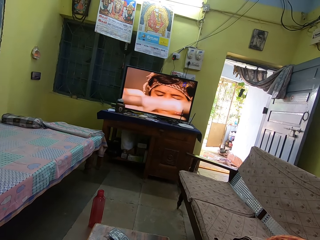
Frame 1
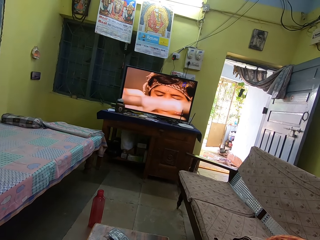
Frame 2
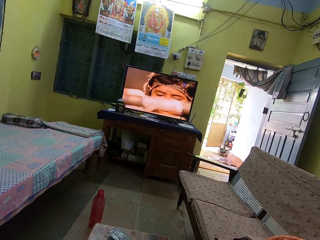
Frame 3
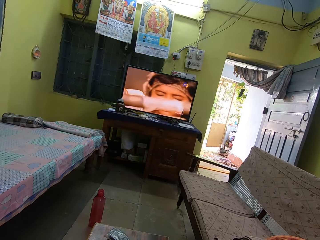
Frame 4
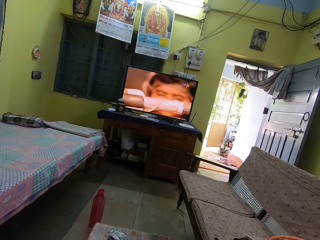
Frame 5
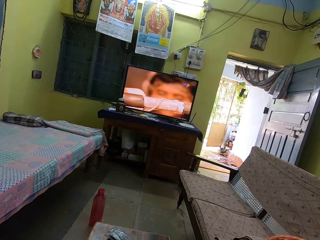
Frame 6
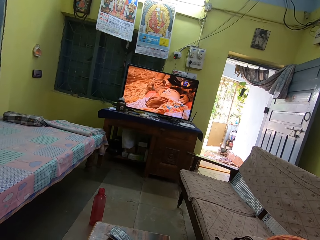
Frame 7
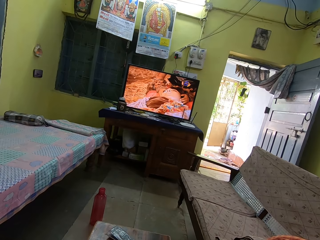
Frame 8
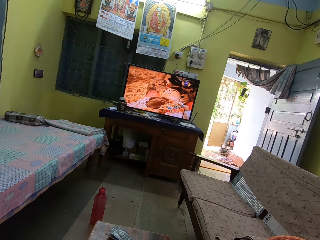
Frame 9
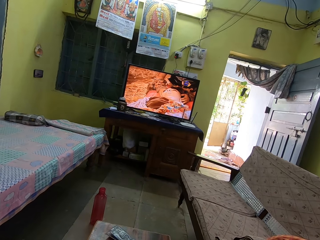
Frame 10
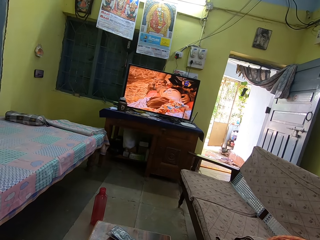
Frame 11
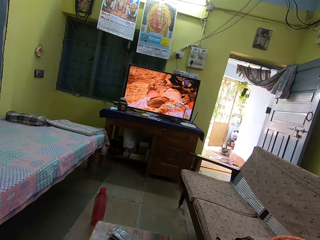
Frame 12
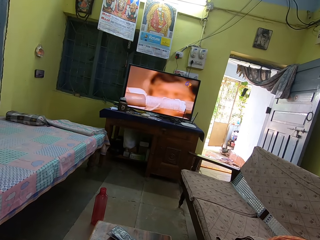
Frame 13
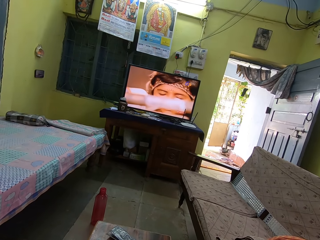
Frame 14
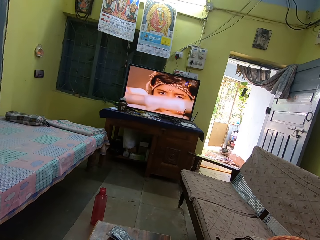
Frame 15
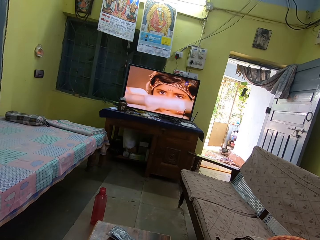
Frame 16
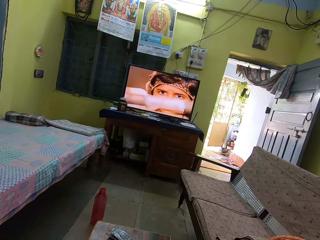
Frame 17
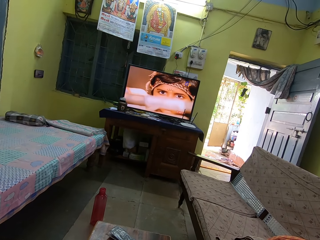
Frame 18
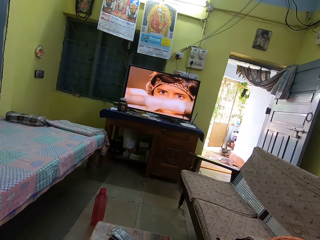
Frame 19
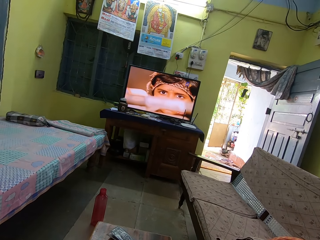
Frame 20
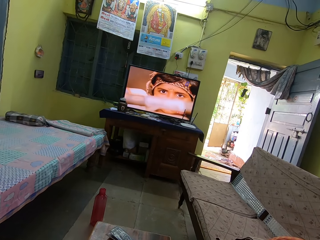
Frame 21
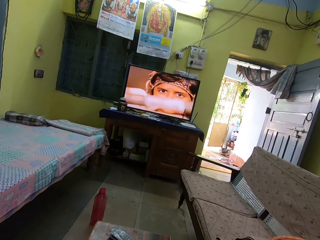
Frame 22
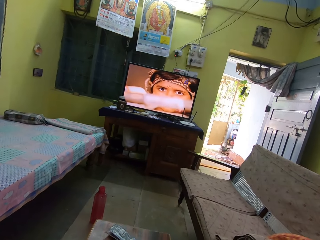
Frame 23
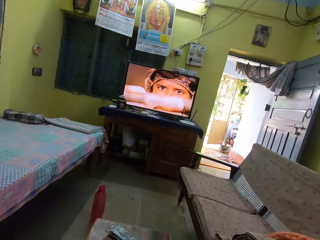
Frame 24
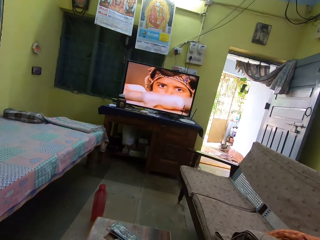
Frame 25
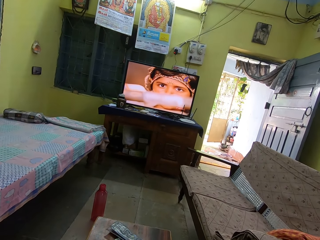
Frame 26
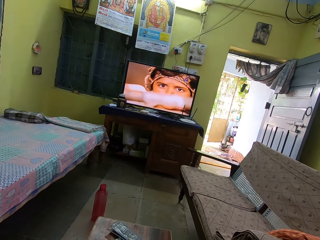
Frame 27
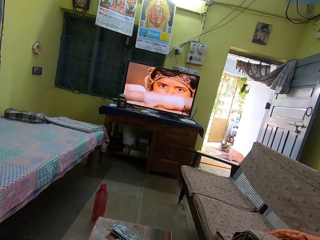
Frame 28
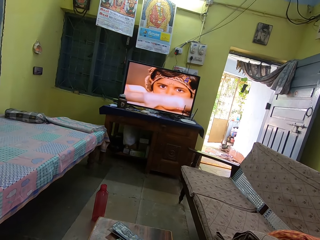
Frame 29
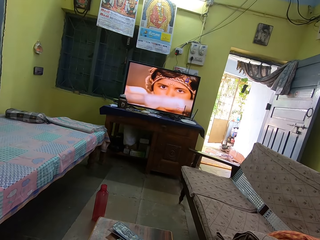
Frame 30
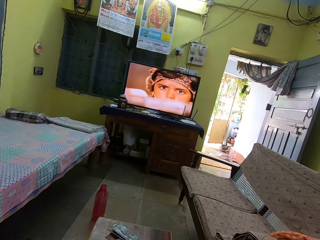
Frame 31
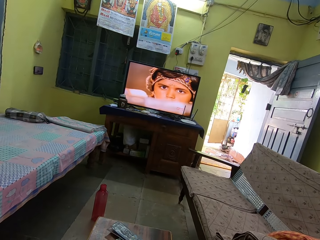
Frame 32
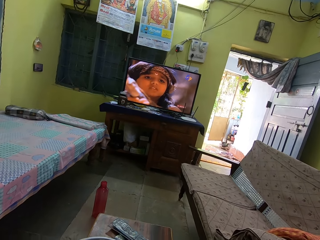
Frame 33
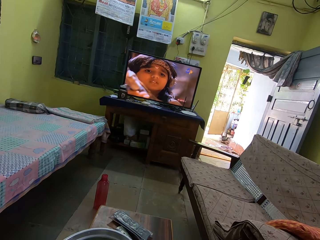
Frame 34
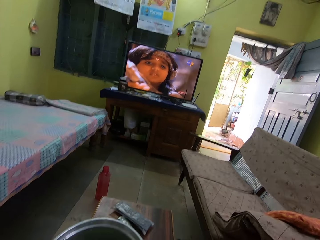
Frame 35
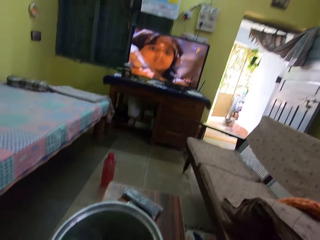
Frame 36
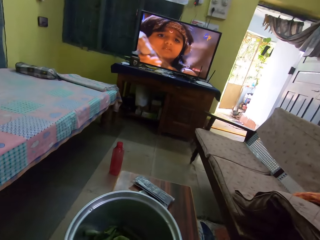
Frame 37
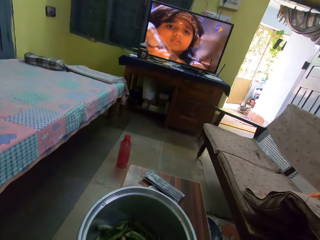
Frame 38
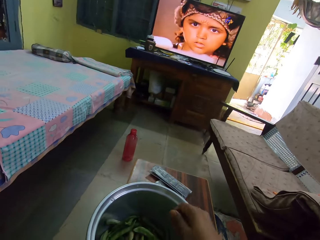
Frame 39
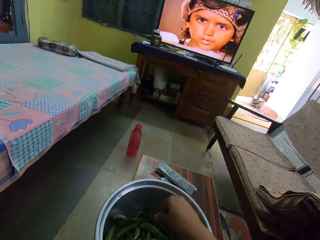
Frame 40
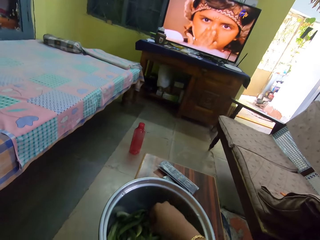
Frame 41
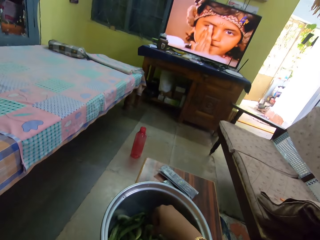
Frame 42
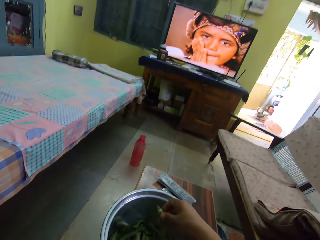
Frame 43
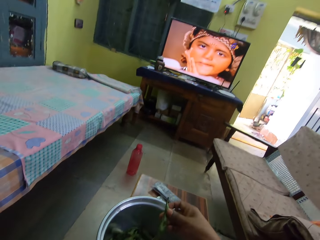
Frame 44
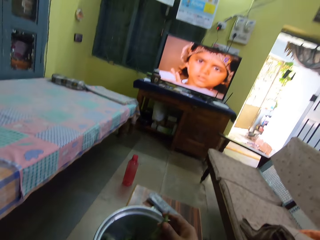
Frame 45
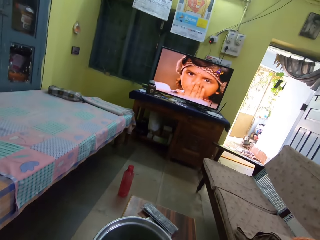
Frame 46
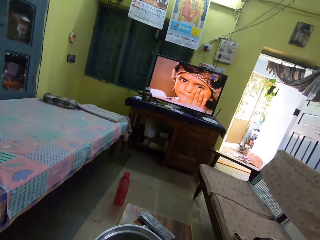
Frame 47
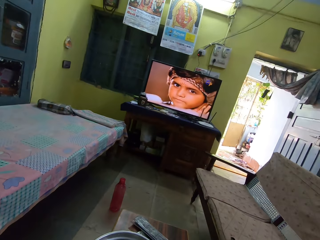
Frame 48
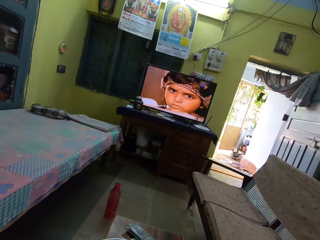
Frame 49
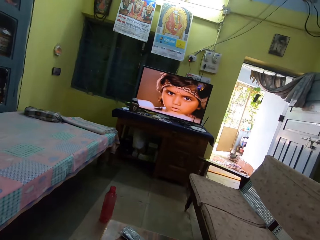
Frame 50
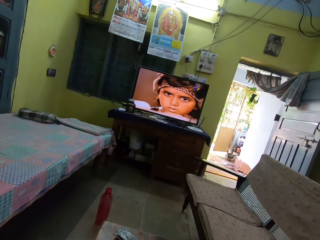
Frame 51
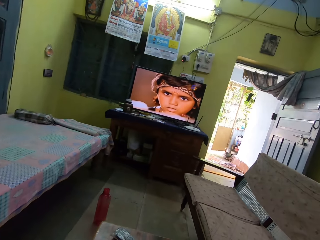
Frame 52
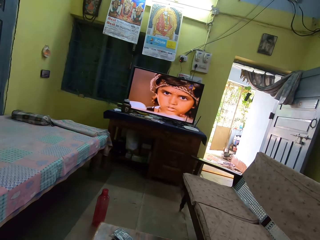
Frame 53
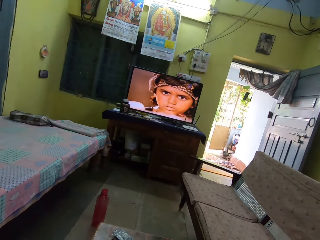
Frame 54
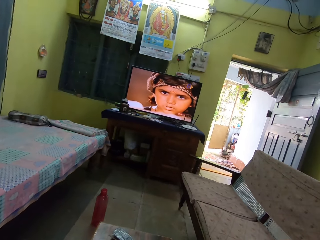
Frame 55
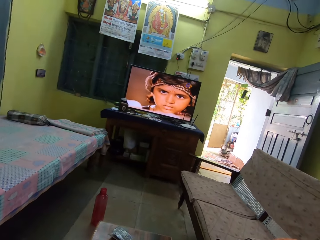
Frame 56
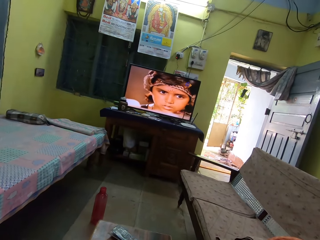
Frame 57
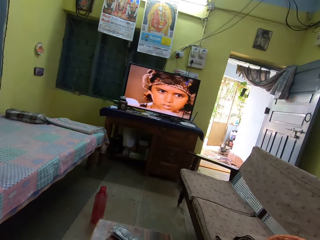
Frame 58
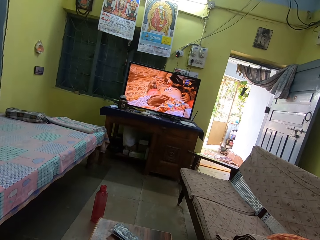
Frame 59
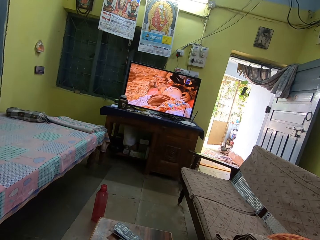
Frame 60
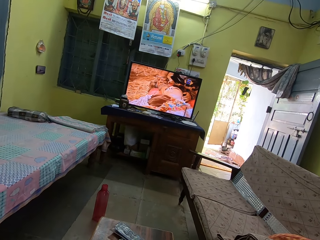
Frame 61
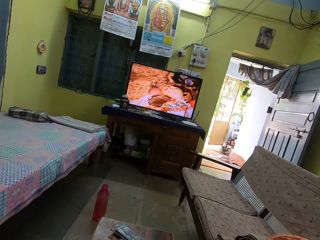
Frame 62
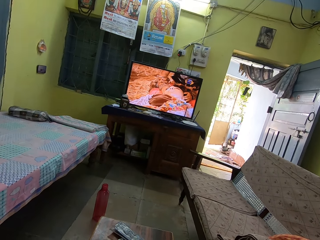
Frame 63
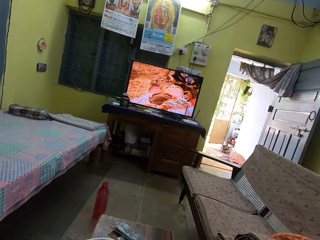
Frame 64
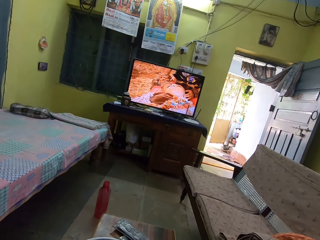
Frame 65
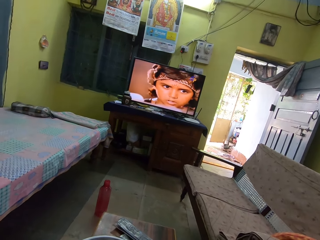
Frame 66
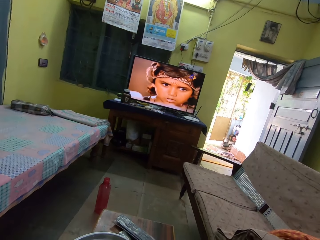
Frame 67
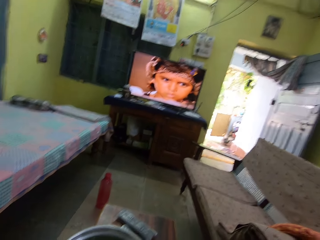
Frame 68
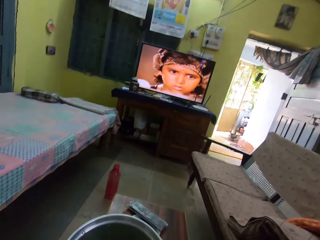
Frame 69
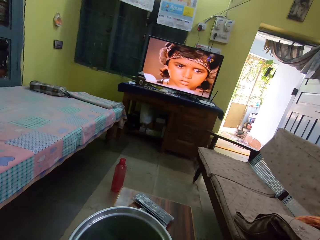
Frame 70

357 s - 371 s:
The camera wearer picks up a pea. They watch a television.

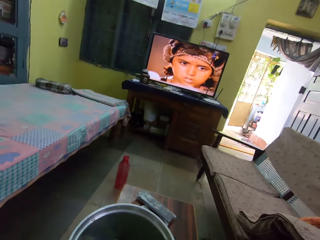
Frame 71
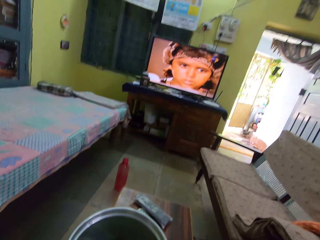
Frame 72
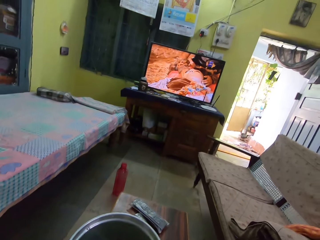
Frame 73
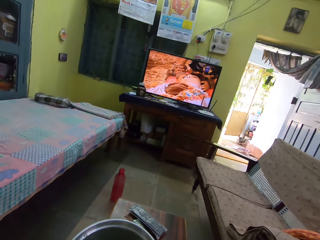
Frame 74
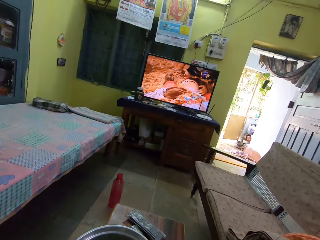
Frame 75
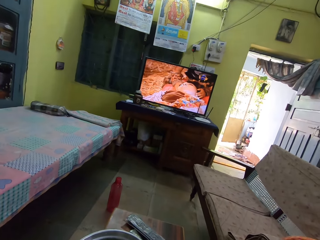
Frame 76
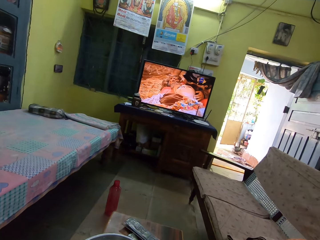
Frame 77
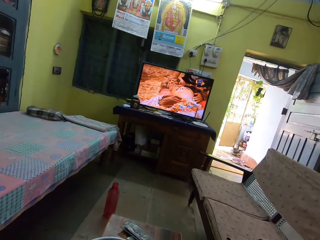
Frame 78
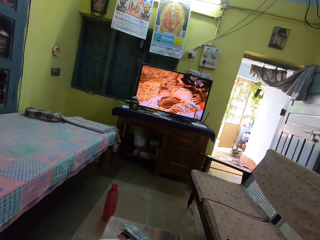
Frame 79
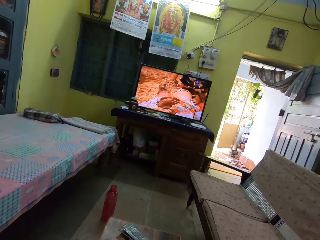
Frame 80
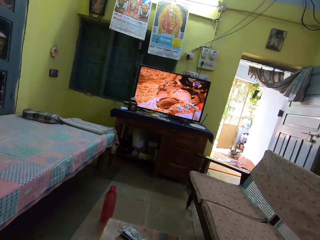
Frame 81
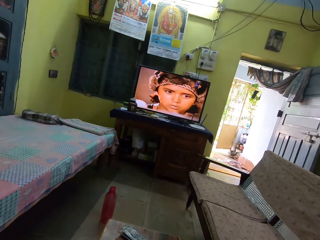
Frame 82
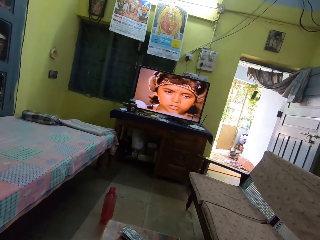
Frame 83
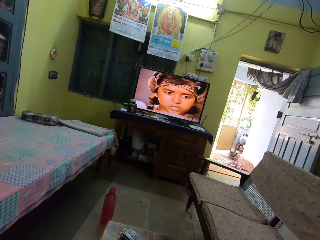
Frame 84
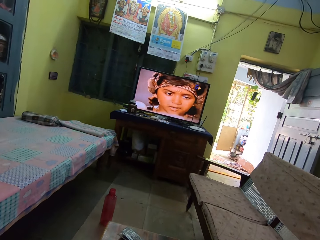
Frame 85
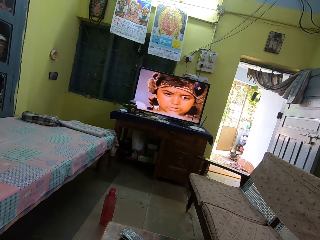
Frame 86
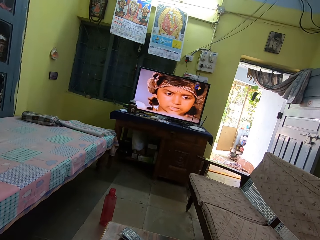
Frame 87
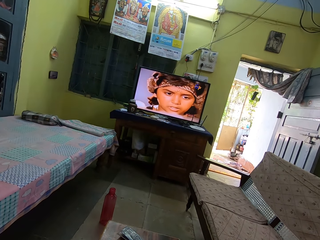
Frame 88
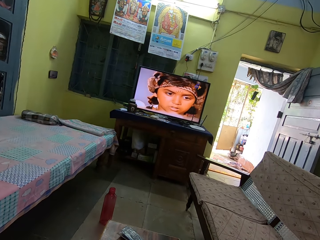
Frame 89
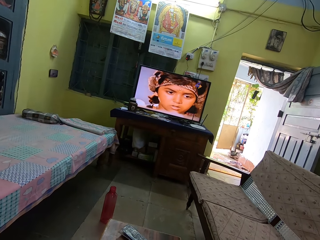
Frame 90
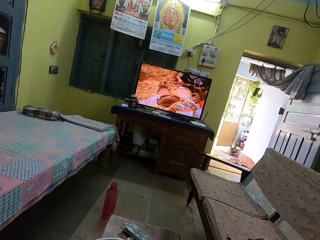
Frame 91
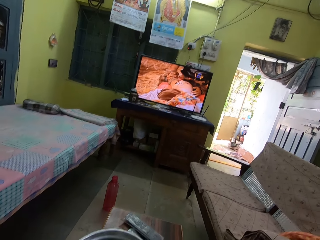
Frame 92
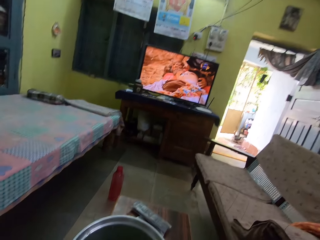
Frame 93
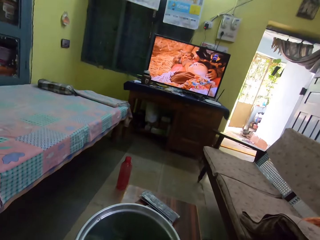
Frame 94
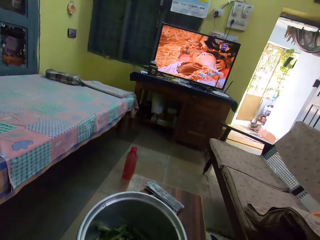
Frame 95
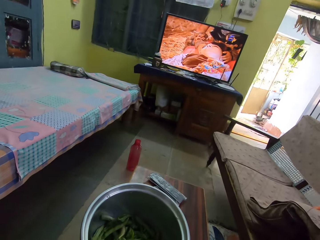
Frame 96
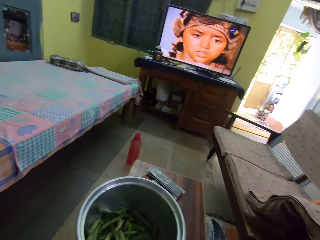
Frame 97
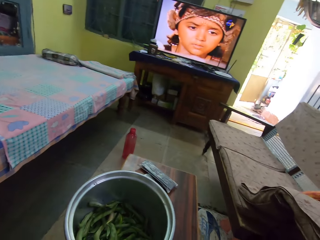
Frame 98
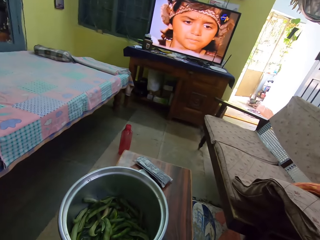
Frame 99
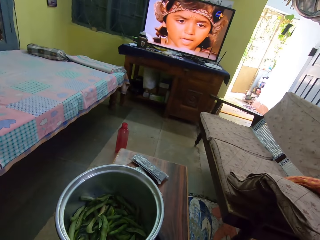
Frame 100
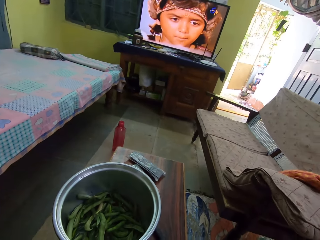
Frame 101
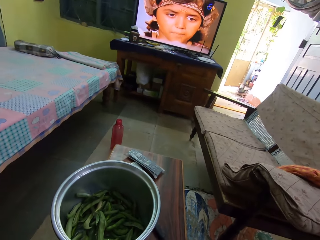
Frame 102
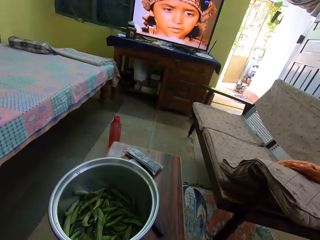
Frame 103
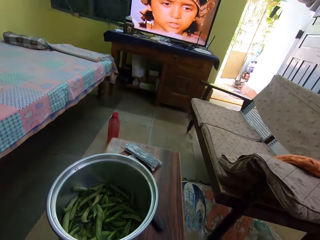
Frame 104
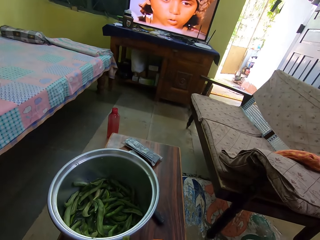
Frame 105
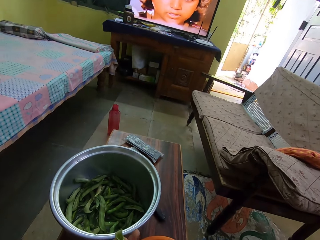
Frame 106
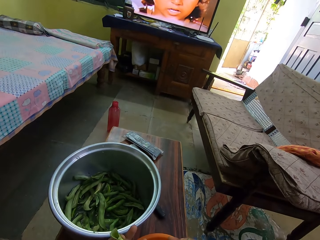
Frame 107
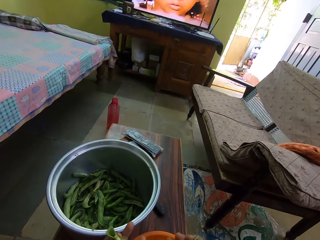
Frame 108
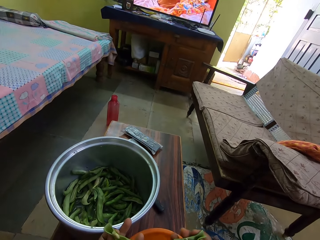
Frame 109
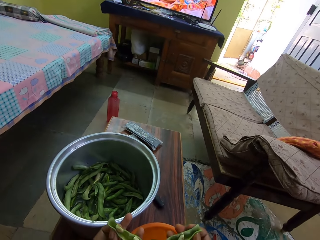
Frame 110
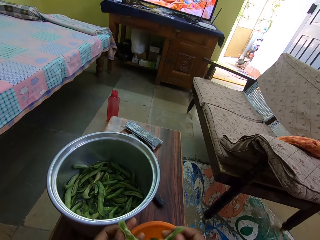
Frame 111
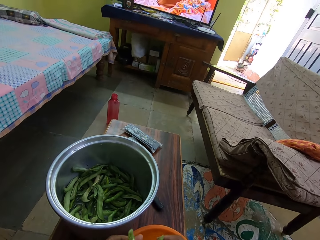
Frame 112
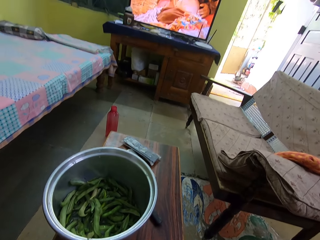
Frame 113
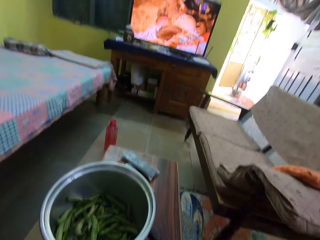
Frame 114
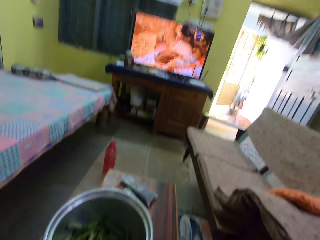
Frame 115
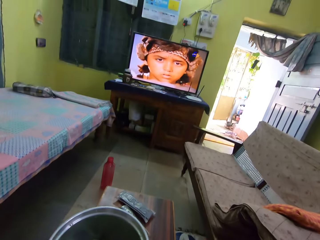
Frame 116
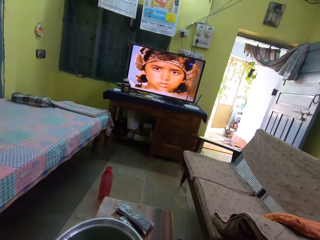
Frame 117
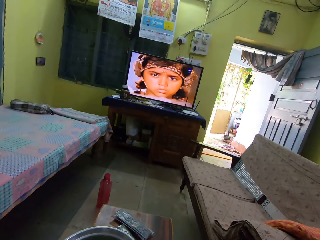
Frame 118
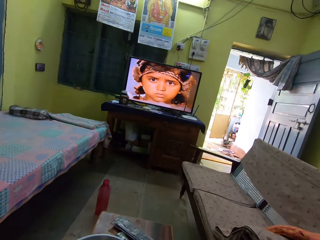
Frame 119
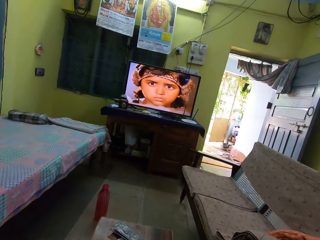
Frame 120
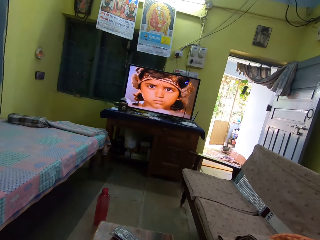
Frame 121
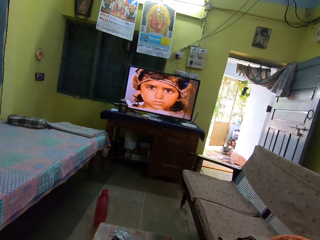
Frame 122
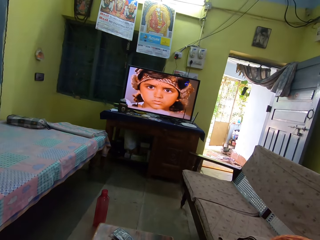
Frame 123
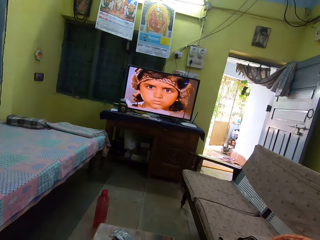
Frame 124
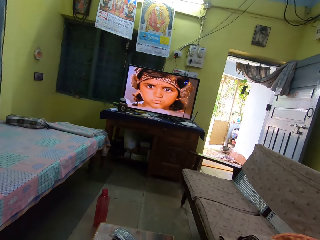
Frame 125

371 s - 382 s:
The camera wearer peels a pea. They watch a television.
